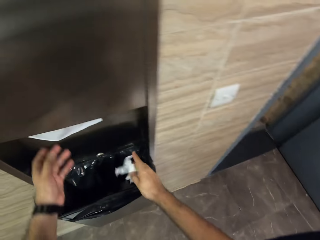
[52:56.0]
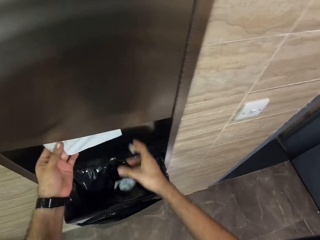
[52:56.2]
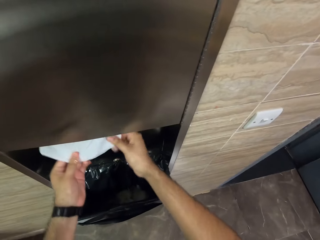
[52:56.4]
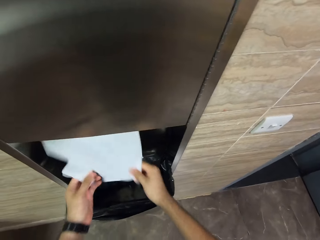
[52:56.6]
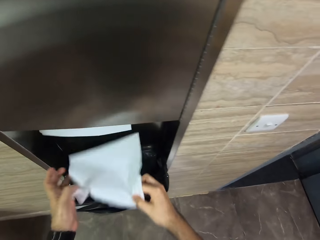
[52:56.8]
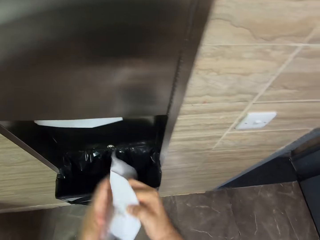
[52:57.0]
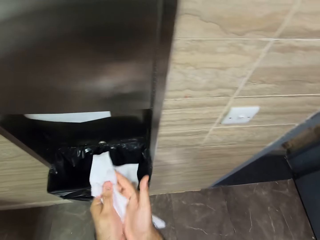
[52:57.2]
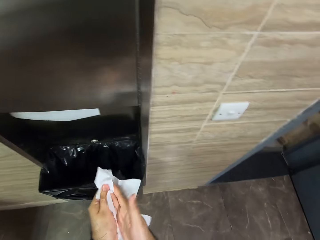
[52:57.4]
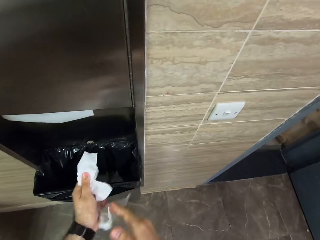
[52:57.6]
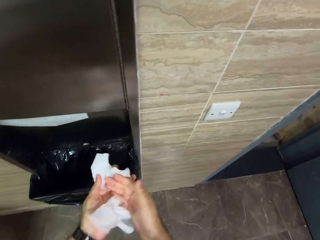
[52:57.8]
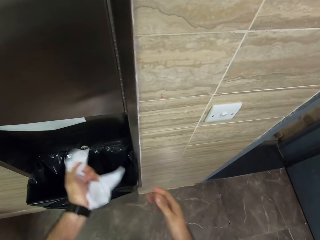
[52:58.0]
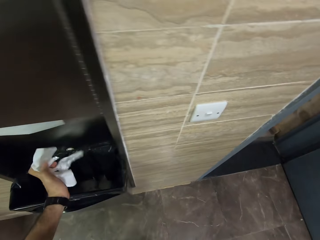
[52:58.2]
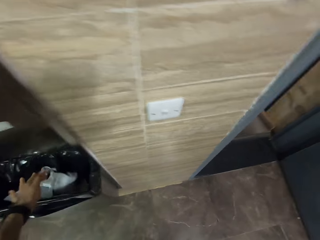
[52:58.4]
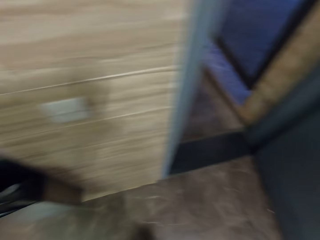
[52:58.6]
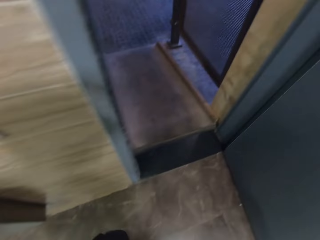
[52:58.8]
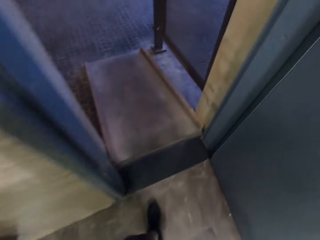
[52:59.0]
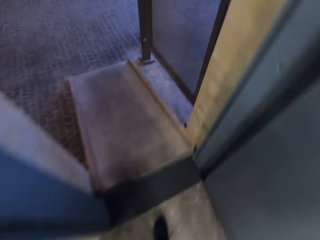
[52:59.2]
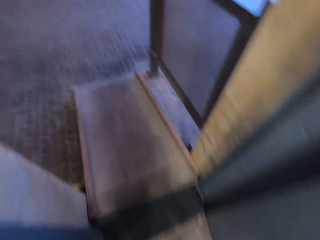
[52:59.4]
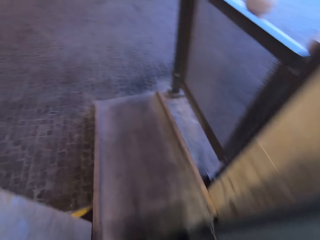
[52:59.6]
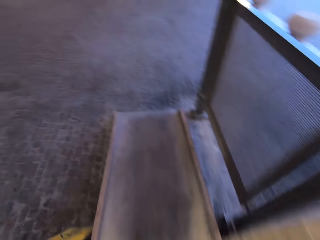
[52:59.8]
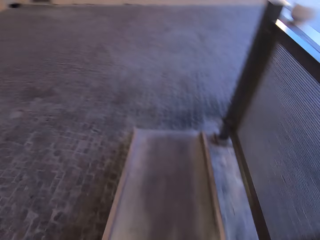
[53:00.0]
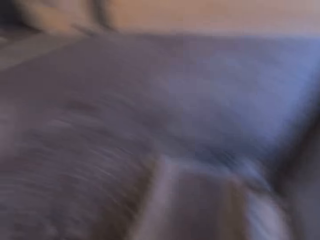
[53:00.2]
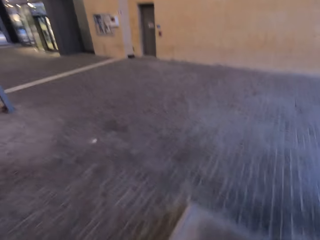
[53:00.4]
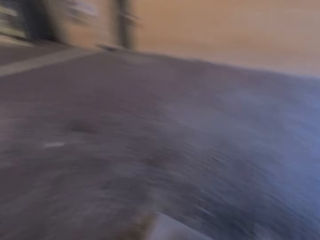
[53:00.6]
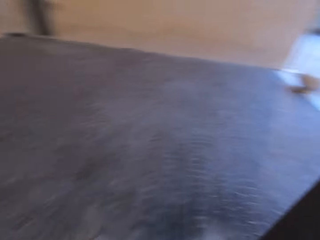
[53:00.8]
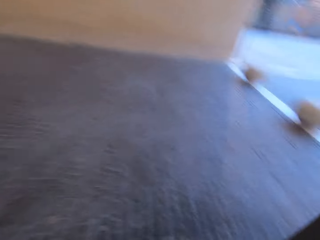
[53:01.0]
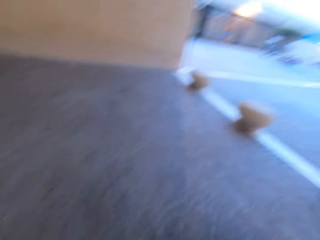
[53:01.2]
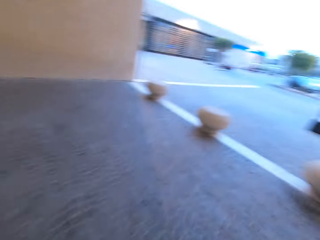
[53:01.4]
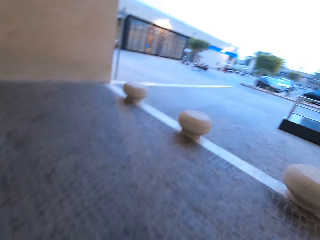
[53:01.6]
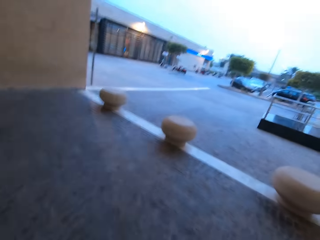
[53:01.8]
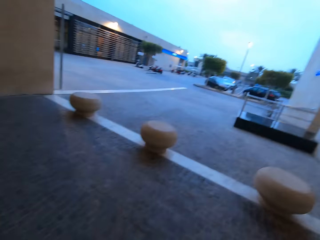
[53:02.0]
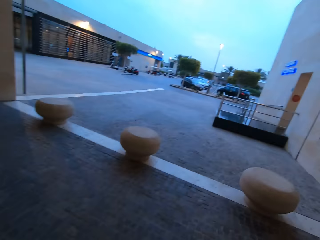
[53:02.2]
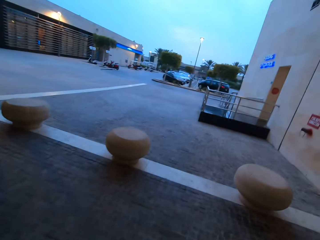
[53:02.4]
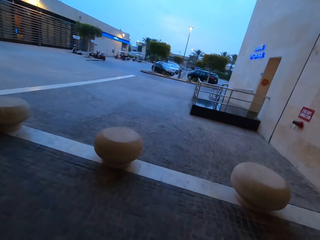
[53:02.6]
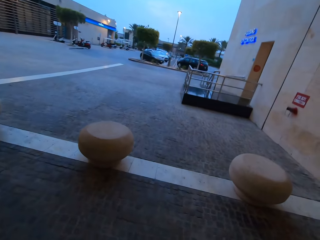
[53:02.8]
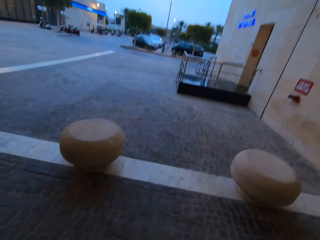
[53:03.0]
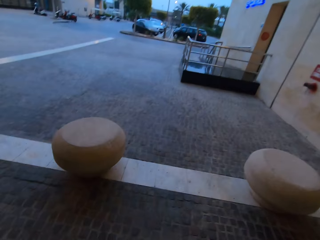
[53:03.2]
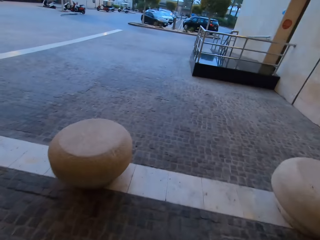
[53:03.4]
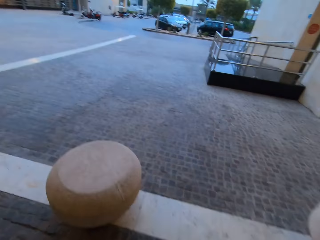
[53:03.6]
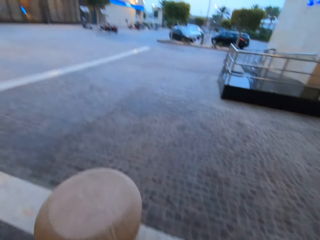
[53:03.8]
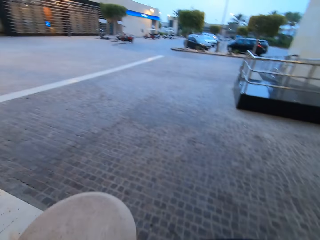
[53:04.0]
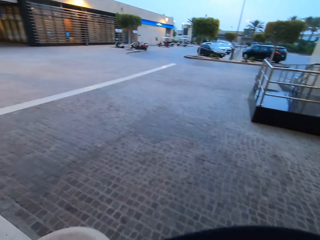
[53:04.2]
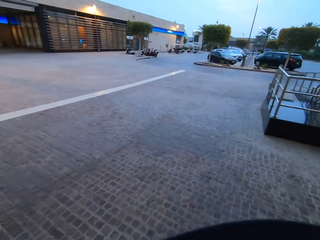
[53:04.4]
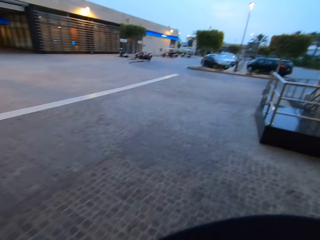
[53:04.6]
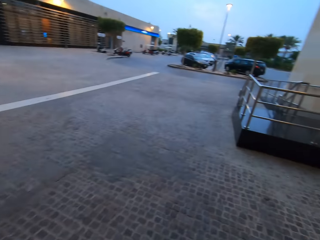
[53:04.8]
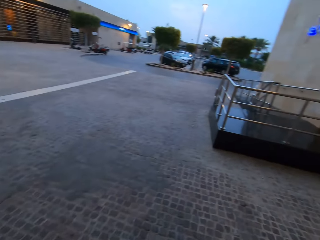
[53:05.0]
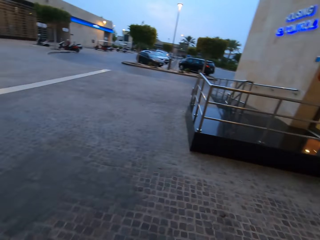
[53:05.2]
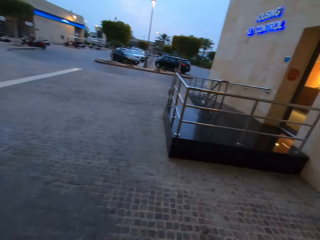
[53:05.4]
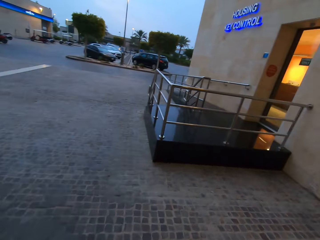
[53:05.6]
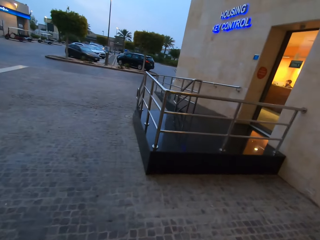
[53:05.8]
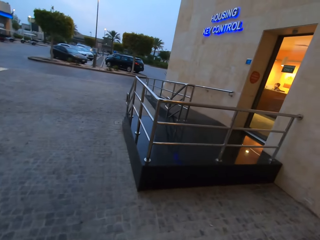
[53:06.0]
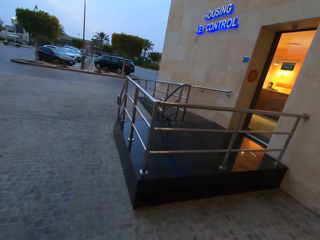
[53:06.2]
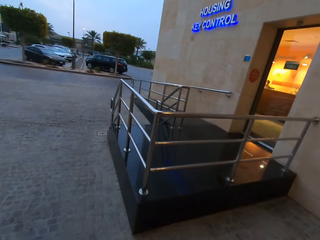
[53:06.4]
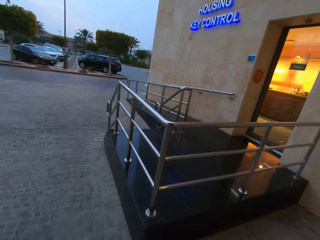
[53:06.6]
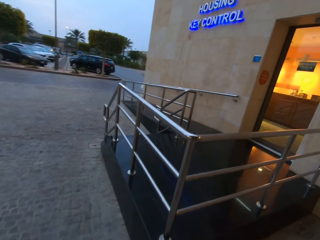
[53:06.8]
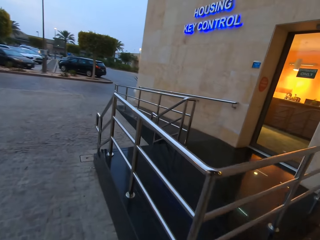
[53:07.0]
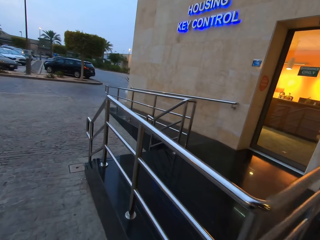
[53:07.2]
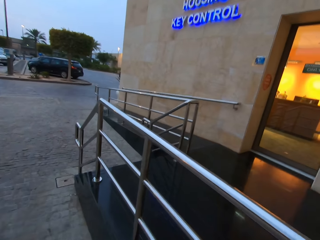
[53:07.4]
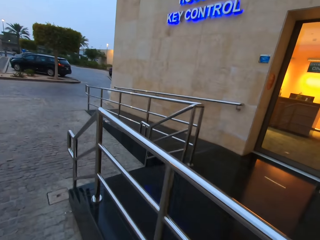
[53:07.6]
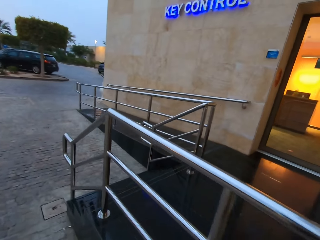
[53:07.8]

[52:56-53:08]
The camera wearer drops the paper tissue. They take a paper tissue and roll out the tissue. They wipe their hands. They throw the tissue inside a trash can. They walk out of the washroom. They walk.

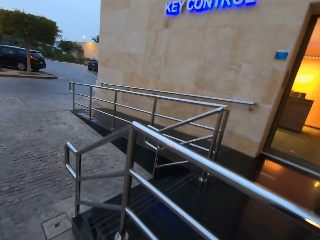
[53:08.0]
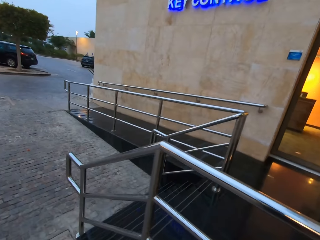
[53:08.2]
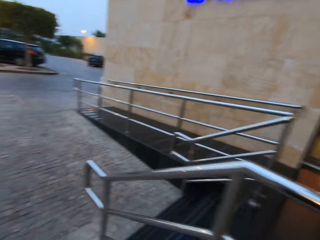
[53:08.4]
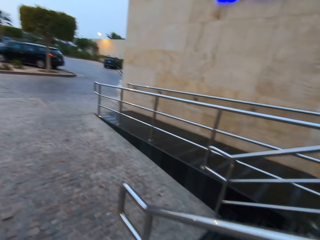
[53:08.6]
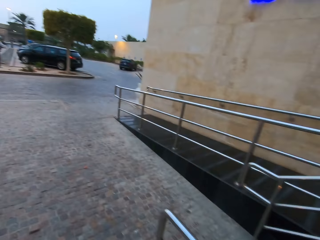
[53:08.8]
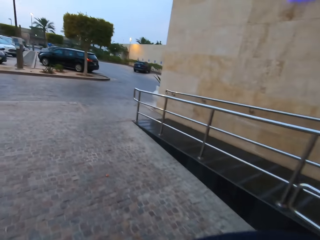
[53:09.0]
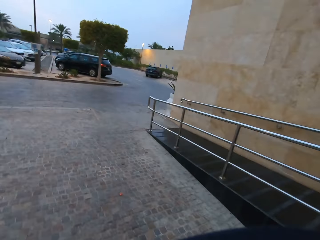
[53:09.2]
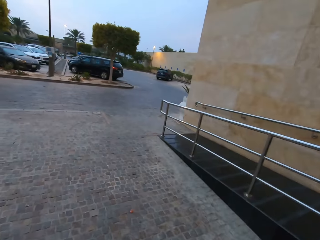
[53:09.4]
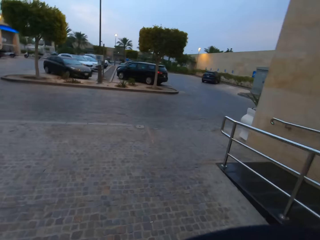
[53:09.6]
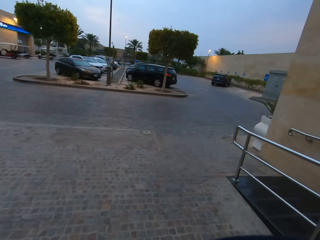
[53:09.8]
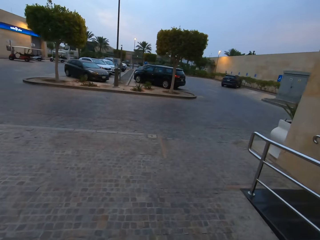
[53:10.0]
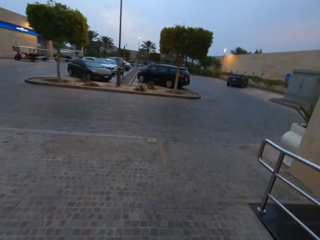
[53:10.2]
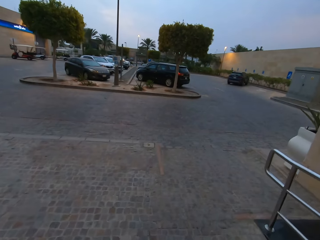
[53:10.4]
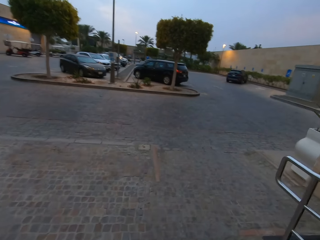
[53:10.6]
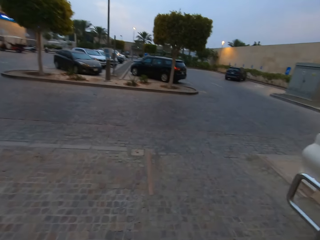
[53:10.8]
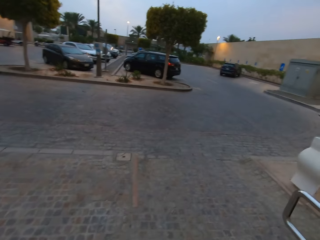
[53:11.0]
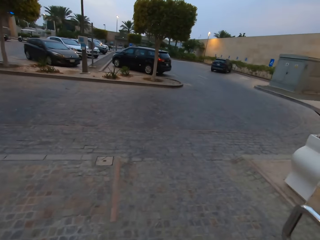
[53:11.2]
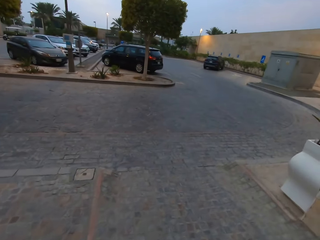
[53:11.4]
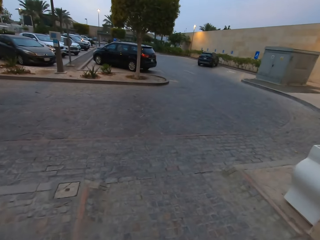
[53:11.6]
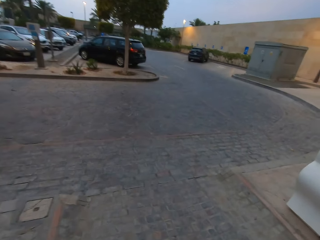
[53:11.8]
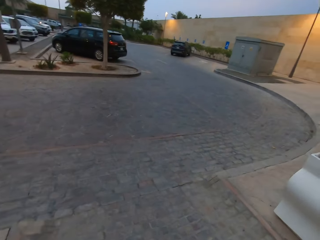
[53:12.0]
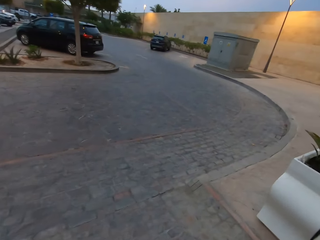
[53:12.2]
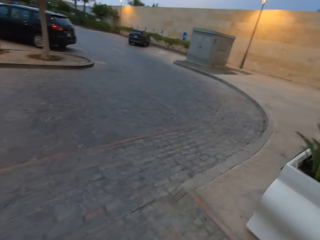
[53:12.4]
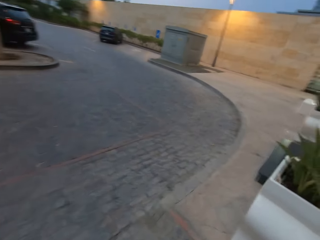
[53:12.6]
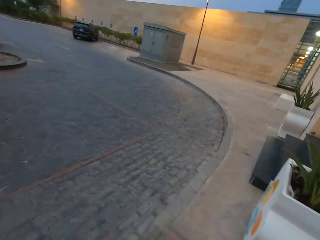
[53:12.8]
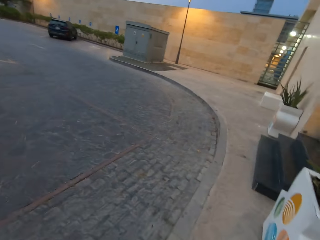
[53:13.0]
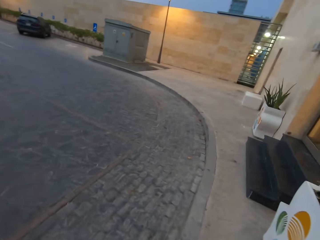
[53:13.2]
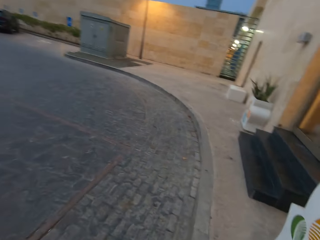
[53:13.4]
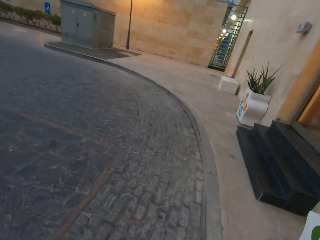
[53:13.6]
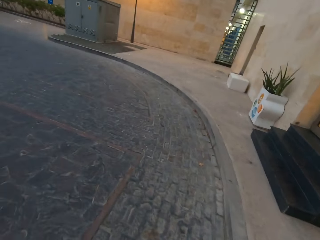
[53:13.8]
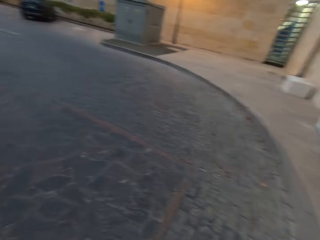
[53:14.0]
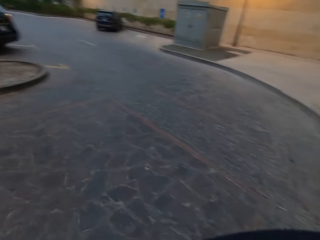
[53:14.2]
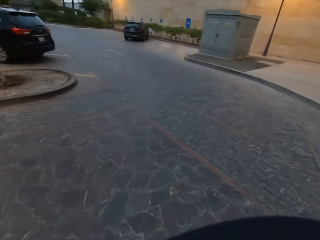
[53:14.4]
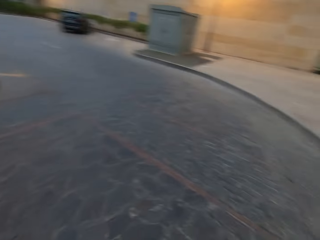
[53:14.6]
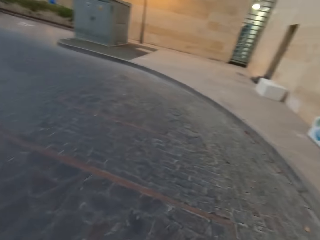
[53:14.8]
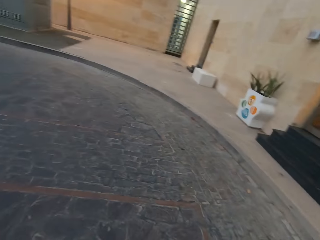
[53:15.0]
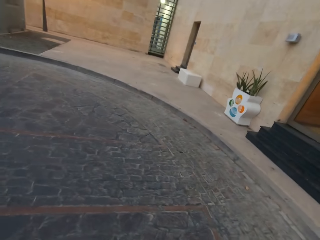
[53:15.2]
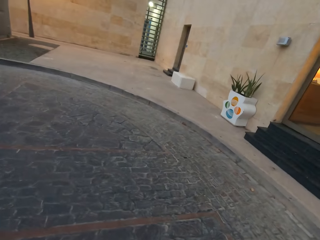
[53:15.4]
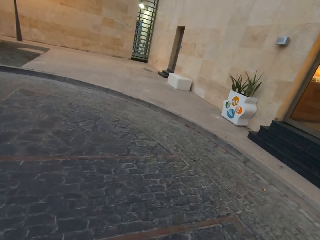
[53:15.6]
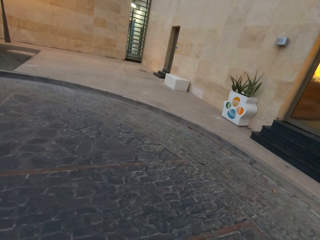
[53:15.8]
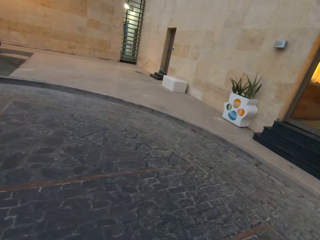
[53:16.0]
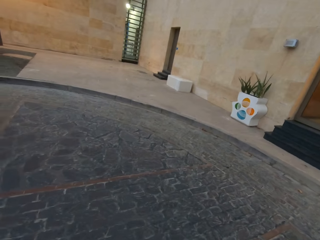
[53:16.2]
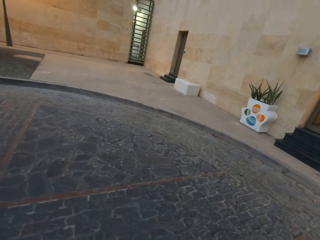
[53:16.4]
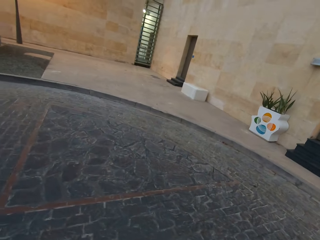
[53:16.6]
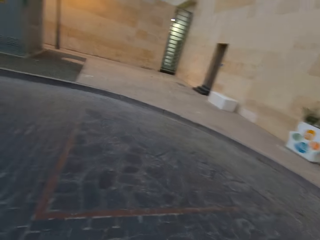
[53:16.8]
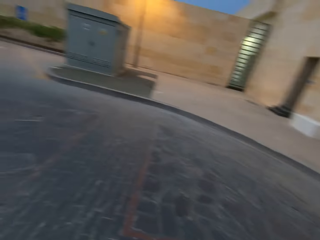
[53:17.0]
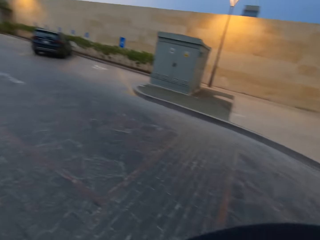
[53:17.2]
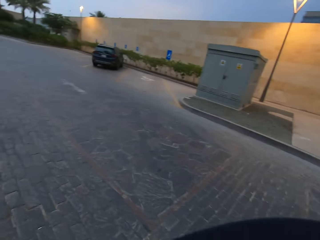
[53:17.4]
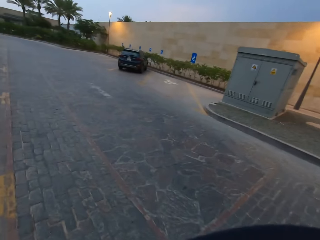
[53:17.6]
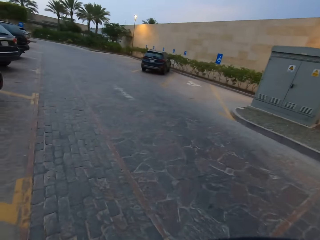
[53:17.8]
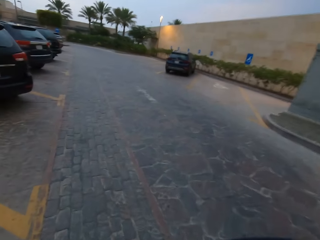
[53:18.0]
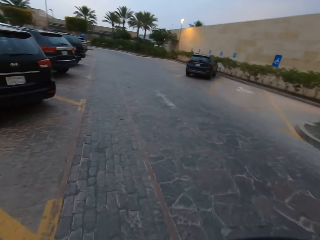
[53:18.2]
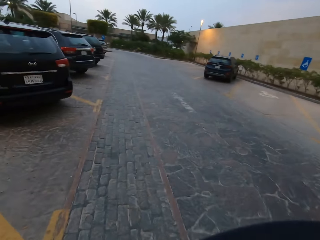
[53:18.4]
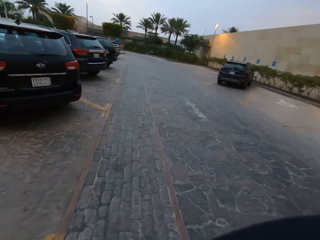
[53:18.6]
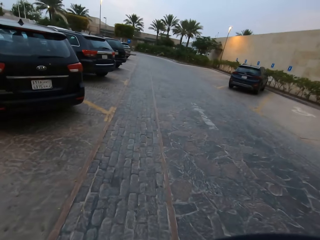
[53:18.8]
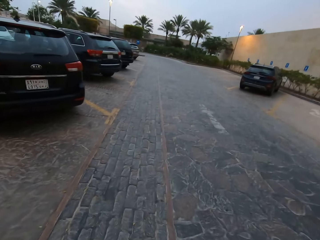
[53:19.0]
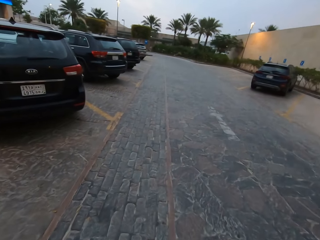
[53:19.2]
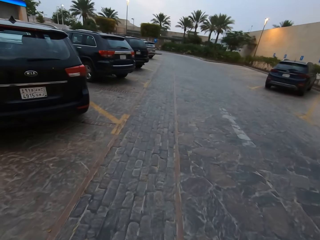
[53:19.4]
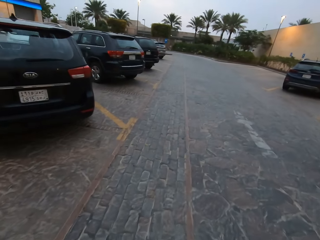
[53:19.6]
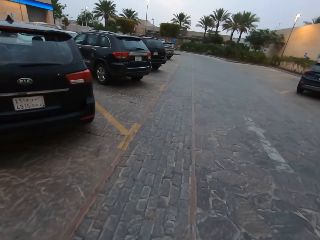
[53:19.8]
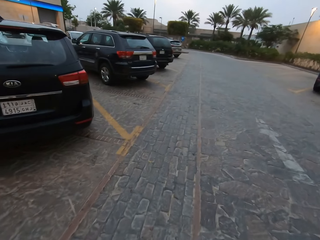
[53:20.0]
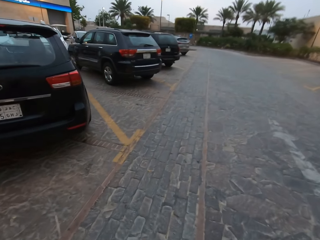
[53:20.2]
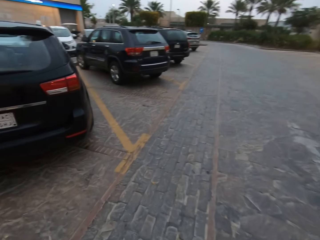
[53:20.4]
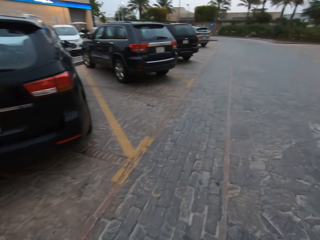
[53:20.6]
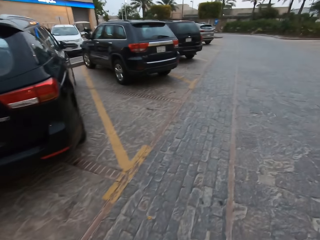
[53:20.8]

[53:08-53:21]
The camera wearer looks around. They walk towards his car.
